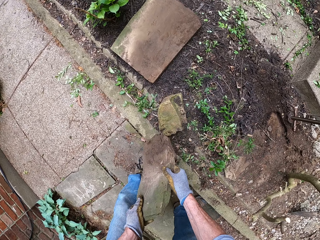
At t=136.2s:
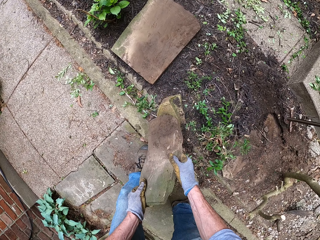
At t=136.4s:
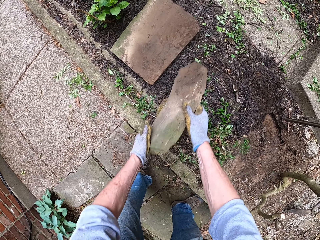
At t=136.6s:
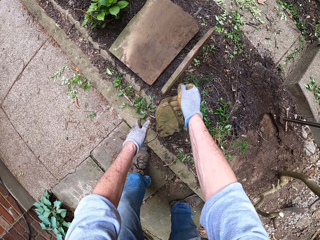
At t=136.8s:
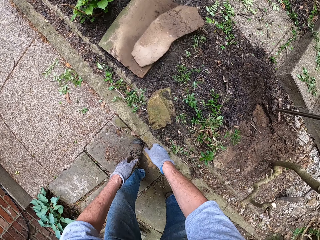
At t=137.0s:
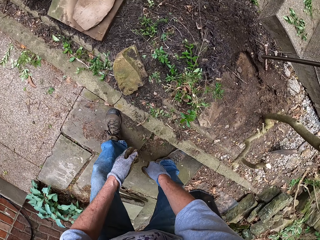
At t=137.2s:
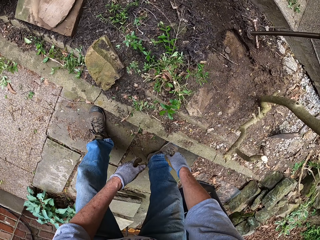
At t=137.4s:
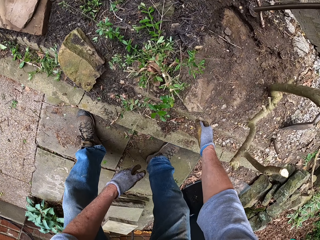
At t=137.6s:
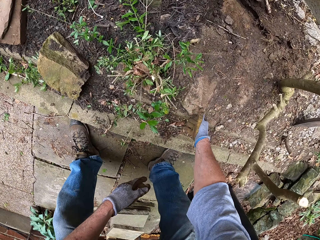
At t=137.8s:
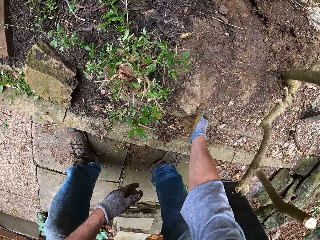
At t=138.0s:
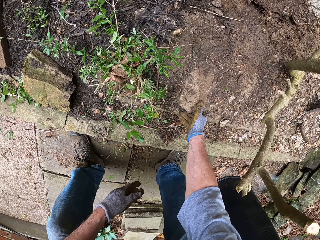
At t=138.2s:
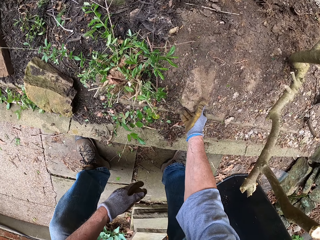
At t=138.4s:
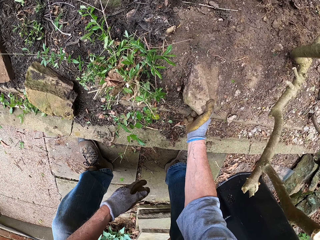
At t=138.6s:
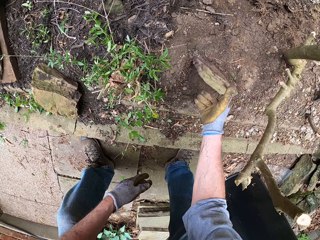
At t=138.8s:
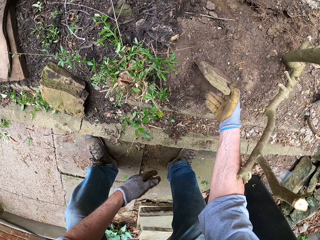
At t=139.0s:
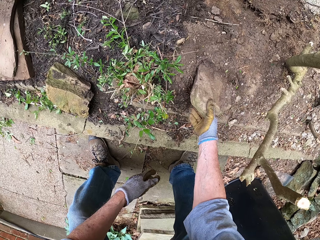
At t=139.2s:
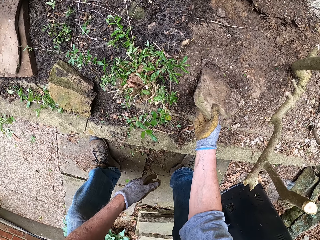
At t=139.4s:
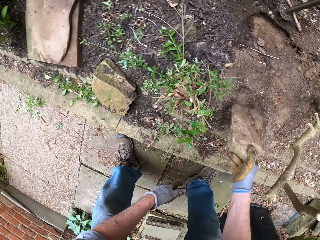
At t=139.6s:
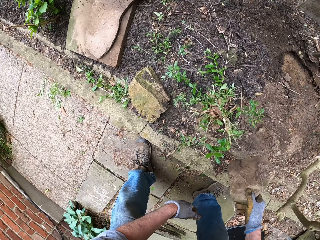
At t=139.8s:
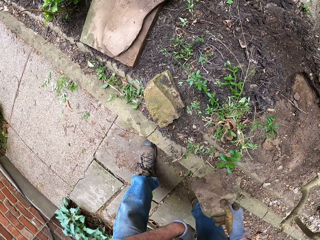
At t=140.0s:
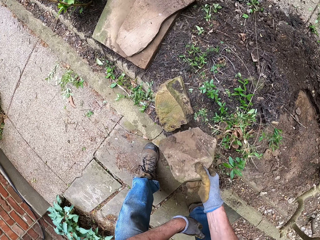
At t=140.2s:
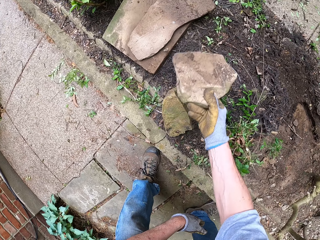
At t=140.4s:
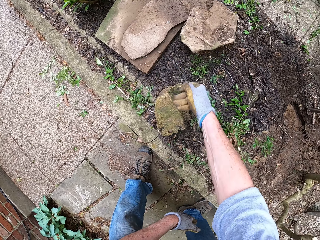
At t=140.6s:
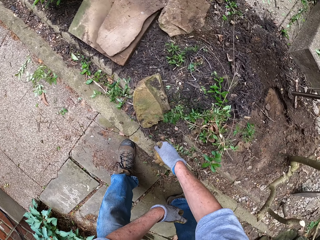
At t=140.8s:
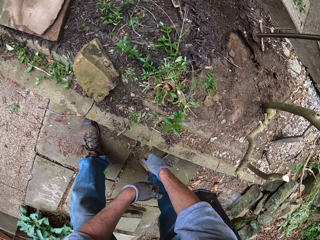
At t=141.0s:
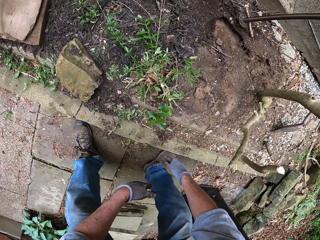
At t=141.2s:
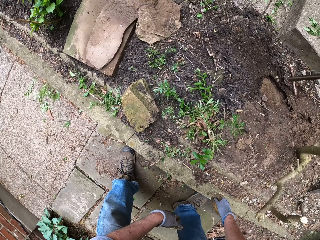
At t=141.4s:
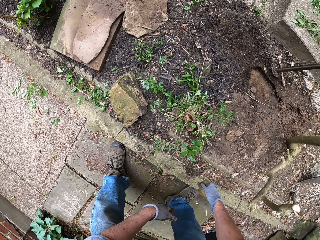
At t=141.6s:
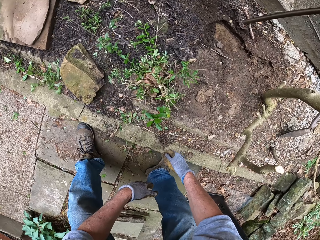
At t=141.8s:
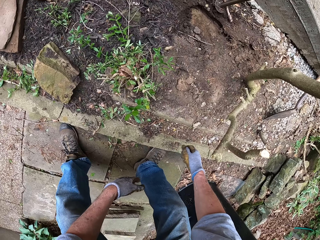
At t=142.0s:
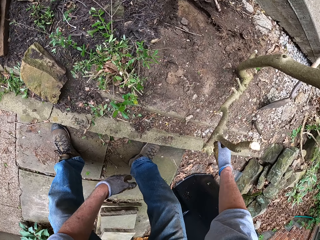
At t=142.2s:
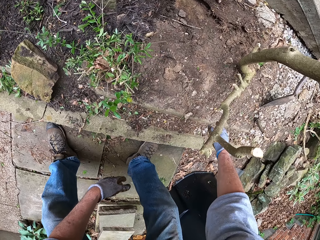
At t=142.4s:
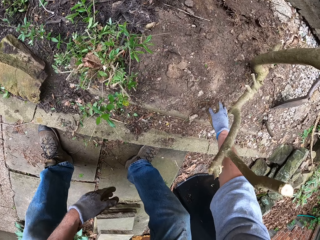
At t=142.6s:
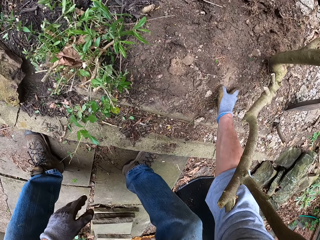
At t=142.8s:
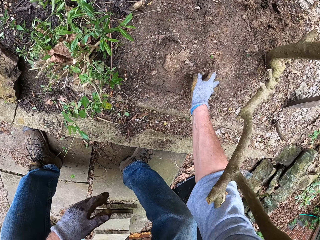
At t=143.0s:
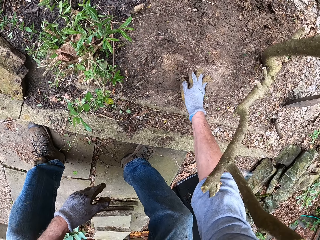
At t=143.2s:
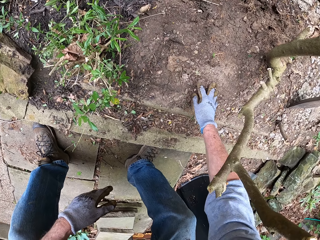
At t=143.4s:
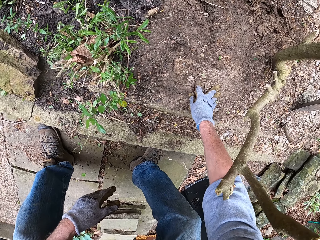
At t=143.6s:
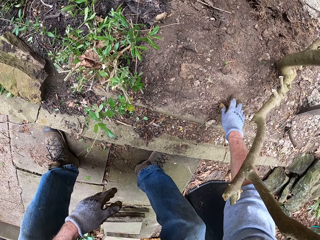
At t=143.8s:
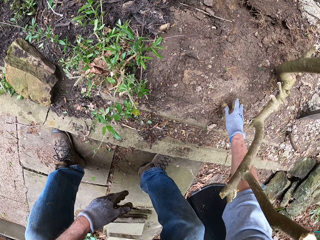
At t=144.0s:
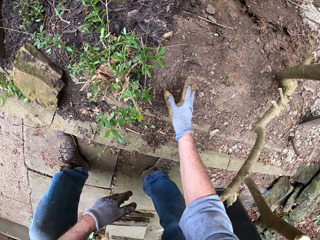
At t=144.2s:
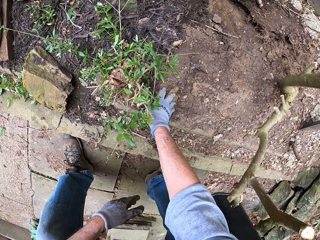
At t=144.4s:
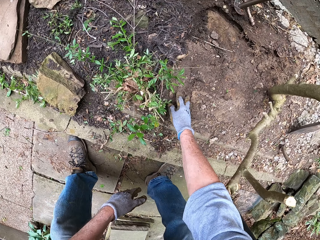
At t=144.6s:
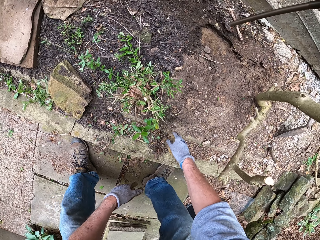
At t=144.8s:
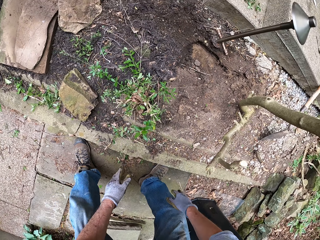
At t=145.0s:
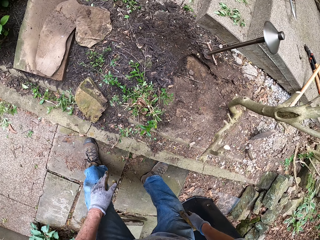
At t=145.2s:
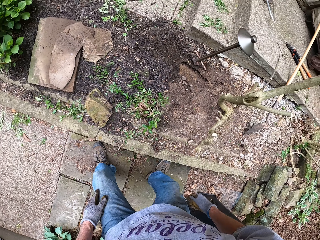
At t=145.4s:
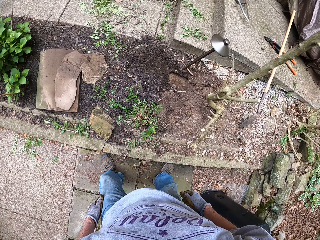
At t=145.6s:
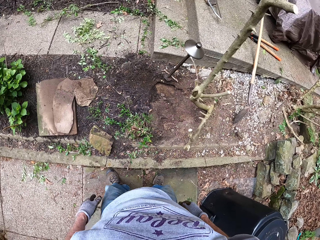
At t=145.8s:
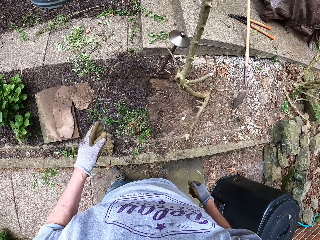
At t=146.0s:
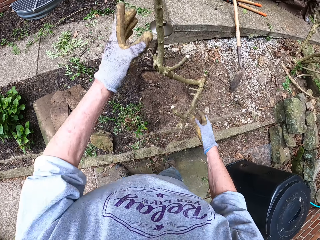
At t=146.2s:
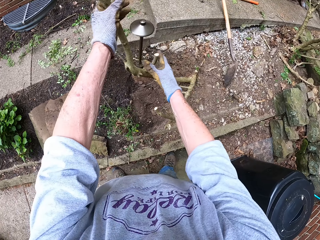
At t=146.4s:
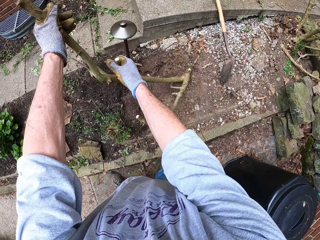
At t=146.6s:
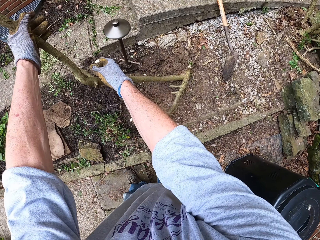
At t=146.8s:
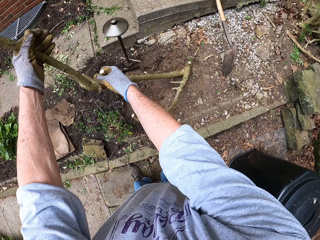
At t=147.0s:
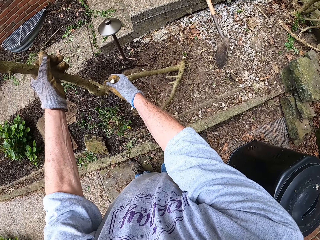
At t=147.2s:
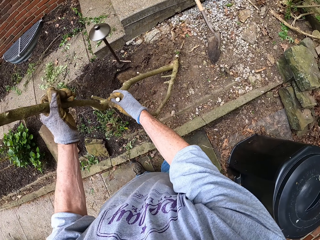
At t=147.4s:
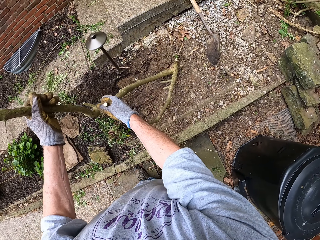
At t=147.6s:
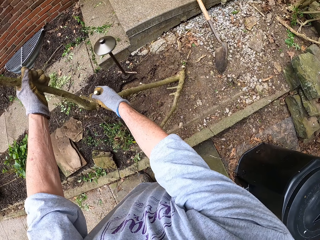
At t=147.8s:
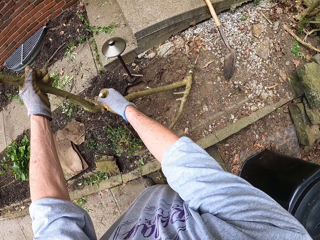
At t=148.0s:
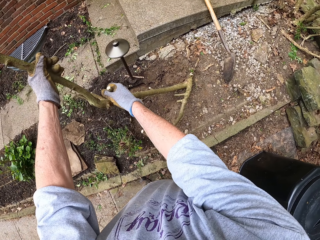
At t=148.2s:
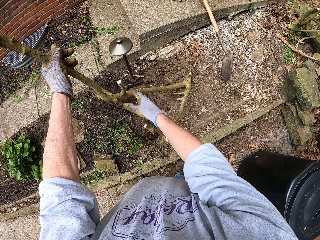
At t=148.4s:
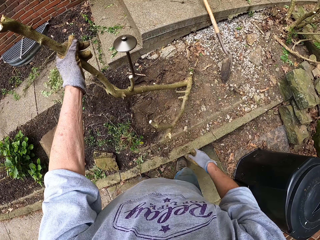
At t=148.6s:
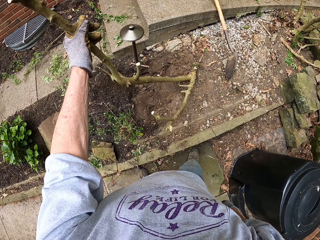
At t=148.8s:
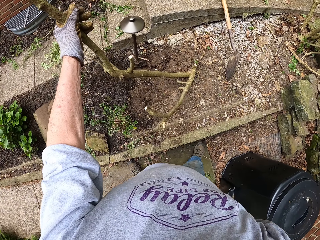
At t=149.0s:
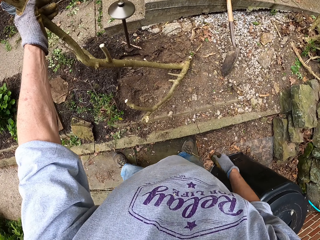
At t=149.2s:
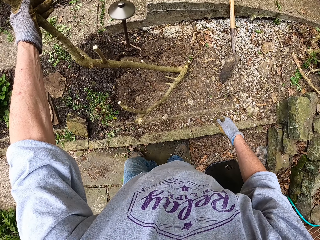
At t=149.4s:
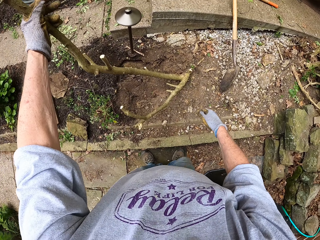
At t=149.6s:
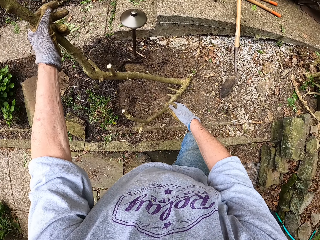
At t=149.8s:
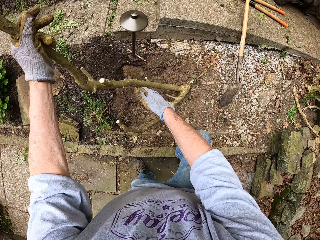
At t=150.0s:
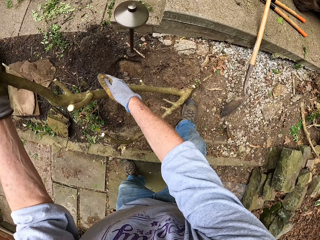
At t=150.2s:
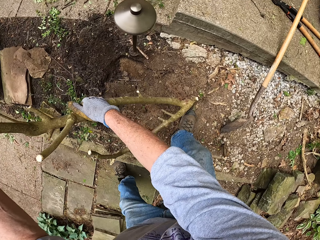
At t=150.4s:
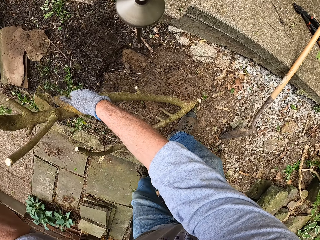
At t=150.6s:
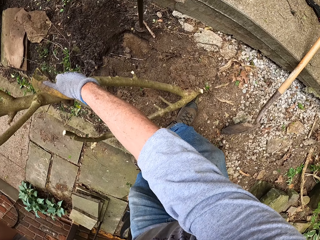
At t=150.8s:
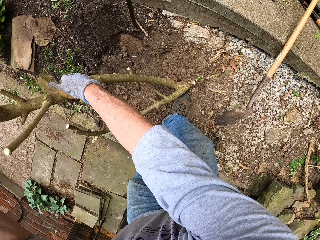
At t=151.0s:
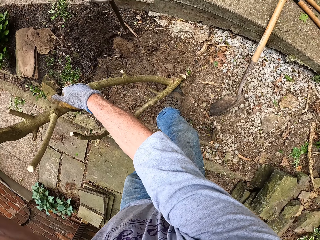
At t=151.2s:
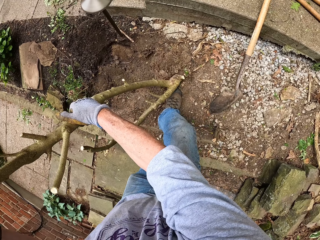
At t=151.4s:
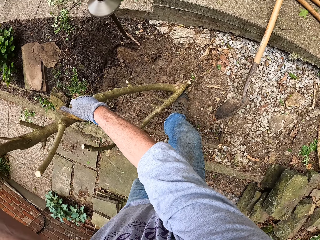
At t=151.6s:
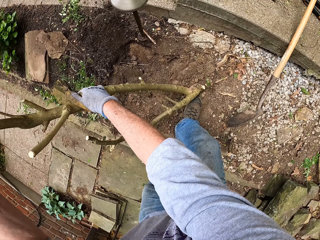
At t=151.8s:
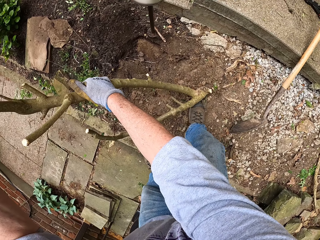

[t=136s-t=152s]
The camera wearer tosses the second stone slab on the first stone slab. They lift a third stone slab on the ground. They carry the third stone slab. They toss the third stone slab on the other stone slabs. They rub the sand. They spread the soil with hands. They pull out a tree stump on the ground.

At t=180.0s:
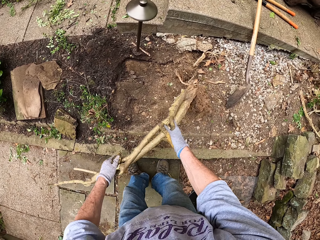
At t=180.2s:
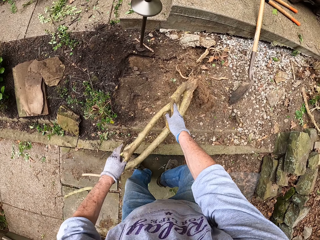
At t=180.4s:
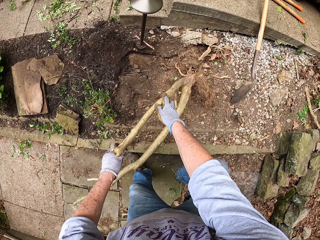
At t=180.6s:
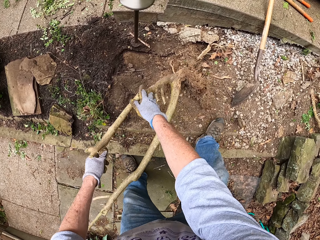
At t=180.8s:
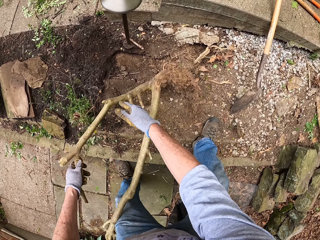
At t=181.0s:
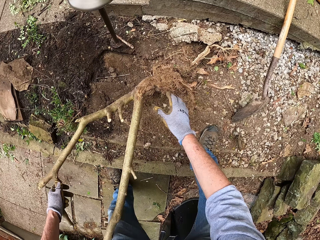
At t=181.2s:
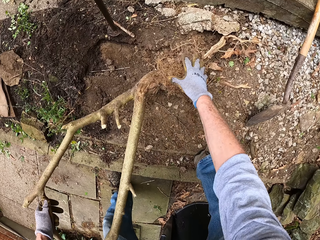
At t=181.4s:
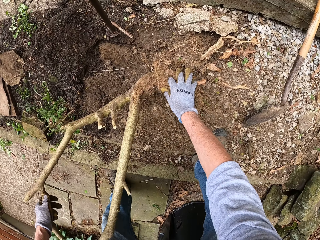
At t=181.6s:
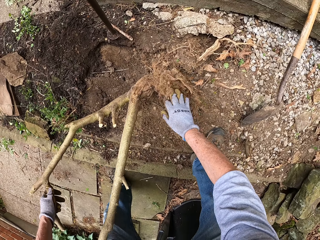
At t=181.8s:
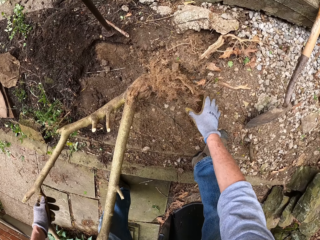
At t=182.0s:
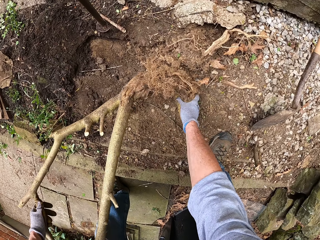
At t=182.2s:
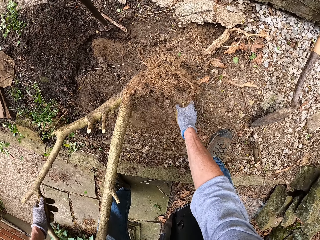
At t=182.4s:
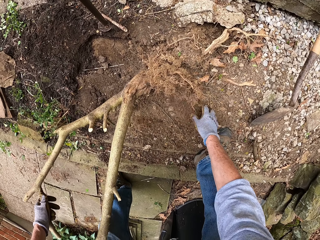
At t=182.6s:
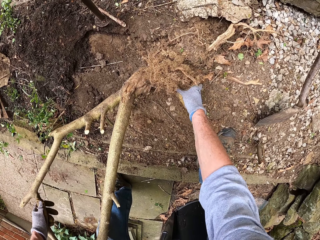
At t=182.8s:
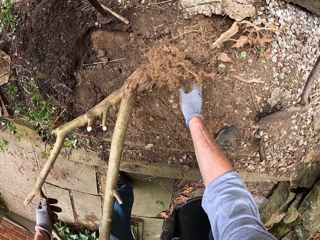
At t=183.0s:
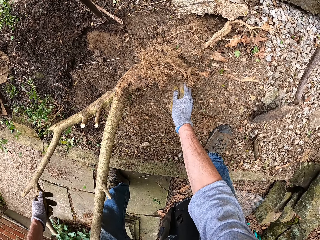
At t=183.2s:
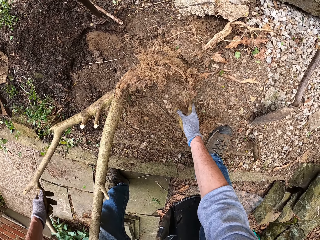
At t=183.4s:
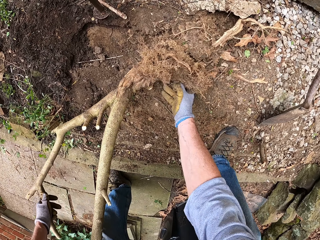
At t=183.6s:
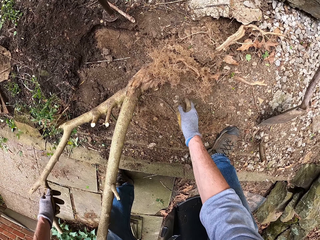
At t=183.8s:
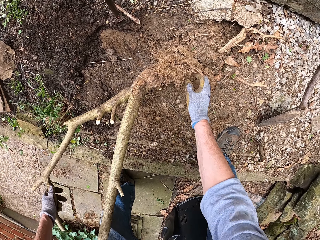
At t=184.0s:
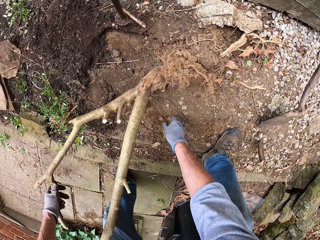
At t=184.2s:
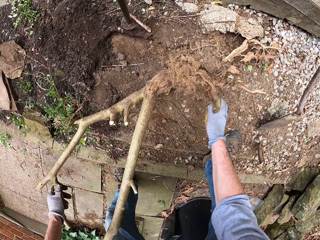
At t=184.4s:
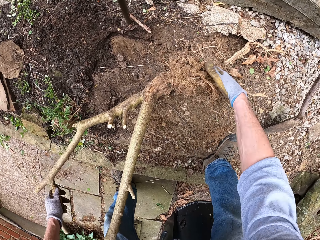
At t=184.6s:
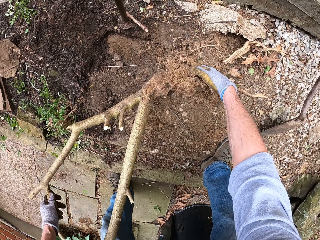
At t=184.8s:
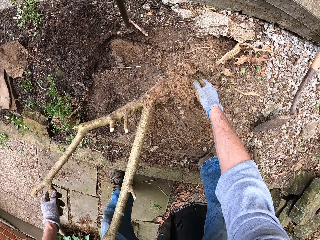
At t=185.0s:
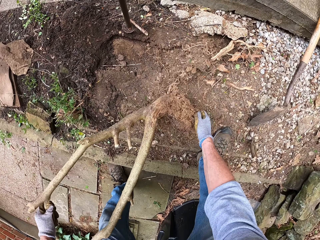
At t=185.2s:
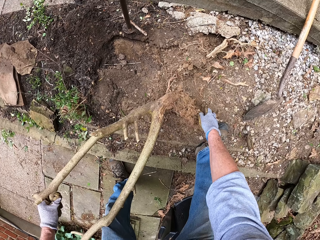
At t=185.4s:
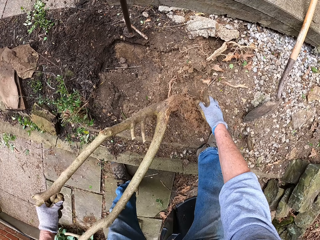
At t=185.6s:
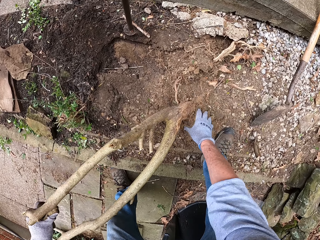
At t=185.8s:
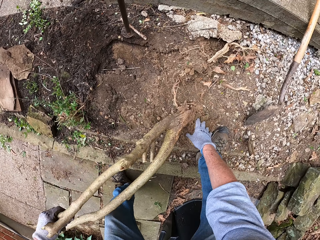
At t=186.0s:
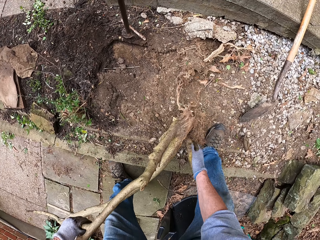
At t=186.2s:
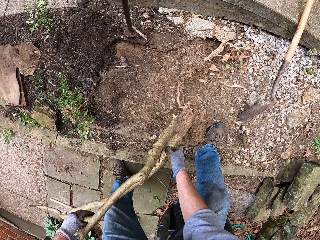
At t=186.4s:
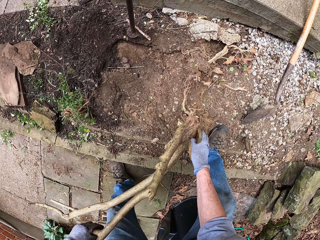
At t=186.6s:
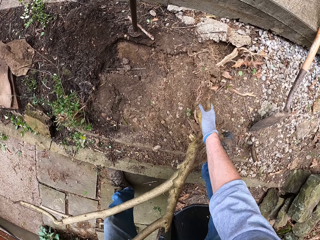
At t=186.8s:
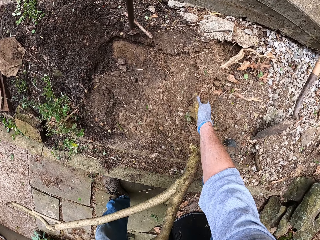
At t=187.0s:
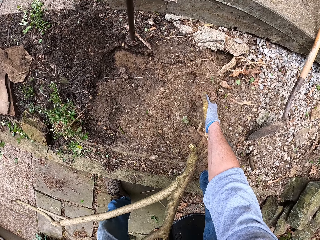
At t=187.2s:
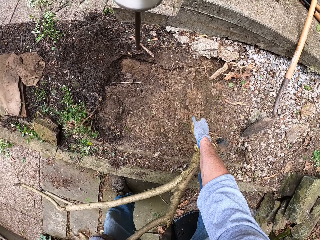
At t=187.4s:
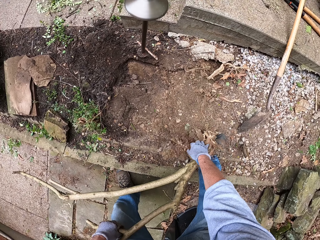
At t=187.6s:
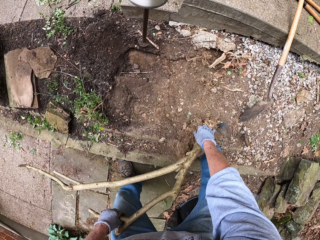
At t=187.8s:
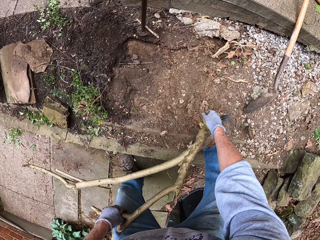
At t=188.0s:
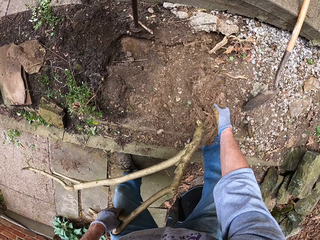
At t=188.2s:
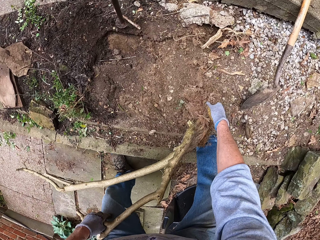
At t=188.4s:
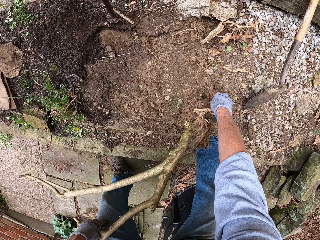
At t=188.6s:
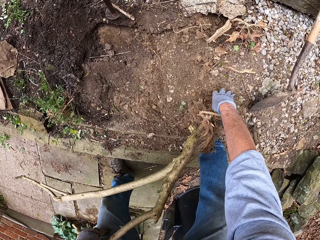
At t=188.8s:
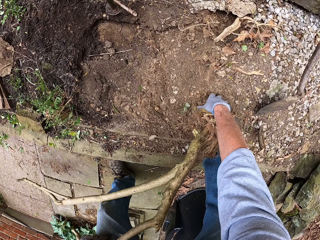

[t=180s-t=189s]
The camera wearer scrubs dirt on the tree stump root with hands.
